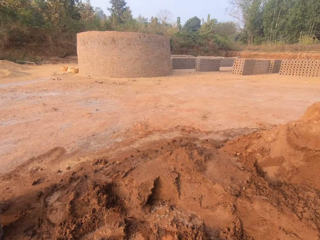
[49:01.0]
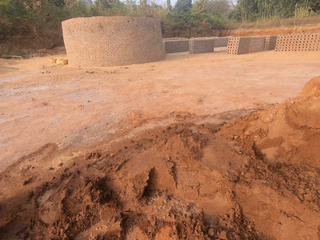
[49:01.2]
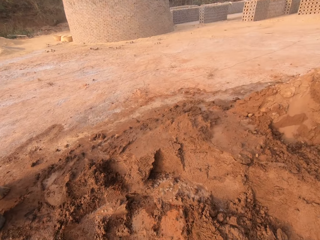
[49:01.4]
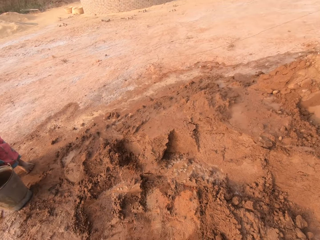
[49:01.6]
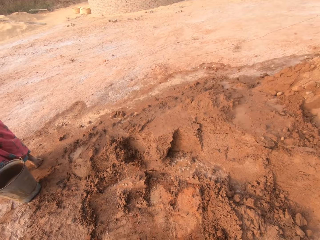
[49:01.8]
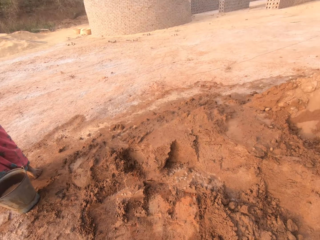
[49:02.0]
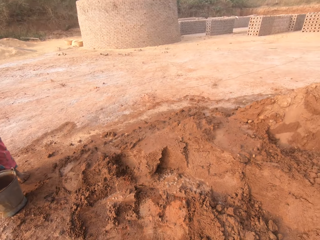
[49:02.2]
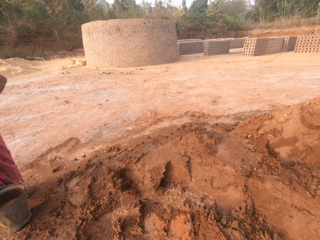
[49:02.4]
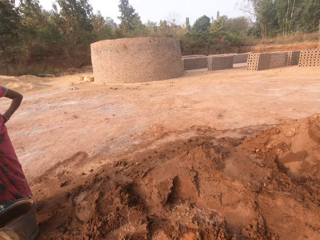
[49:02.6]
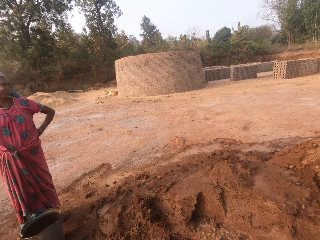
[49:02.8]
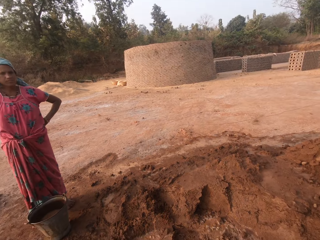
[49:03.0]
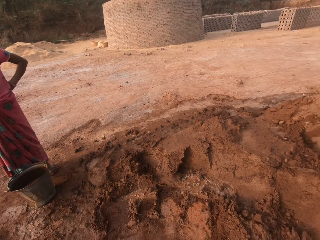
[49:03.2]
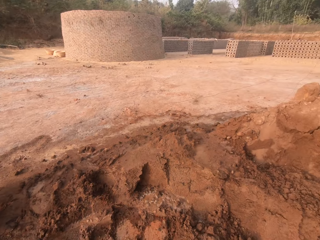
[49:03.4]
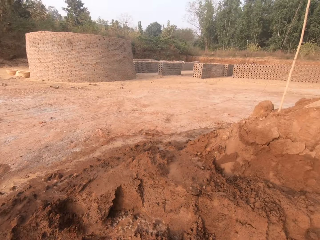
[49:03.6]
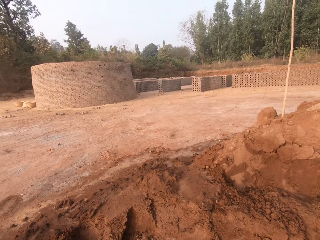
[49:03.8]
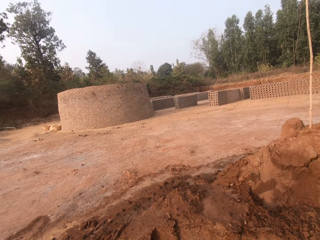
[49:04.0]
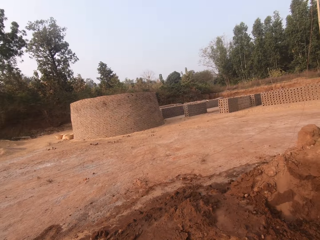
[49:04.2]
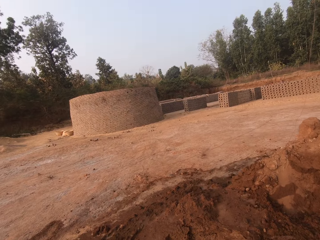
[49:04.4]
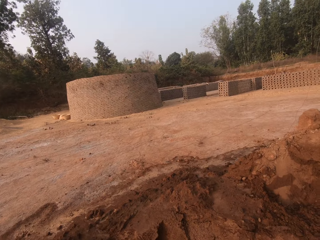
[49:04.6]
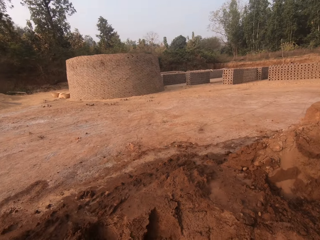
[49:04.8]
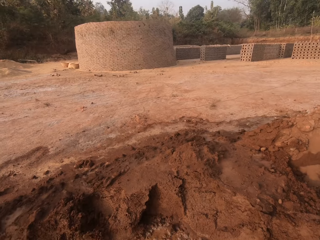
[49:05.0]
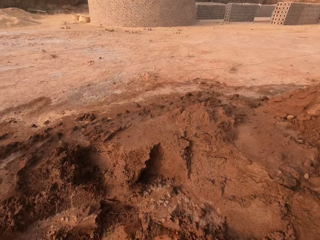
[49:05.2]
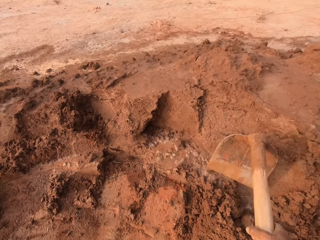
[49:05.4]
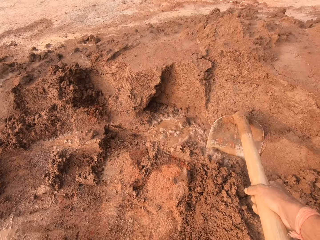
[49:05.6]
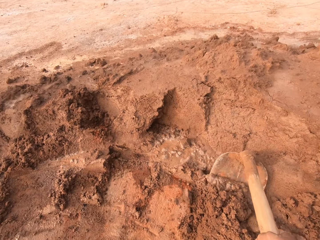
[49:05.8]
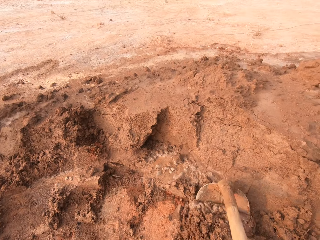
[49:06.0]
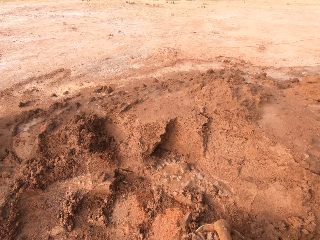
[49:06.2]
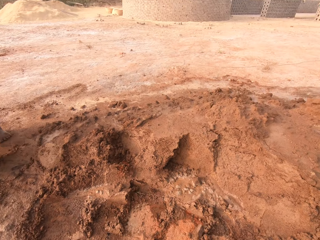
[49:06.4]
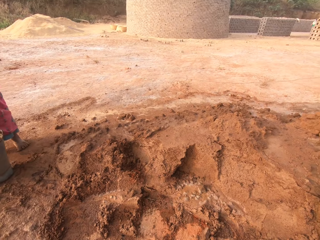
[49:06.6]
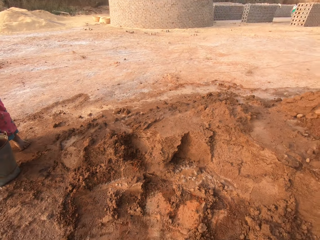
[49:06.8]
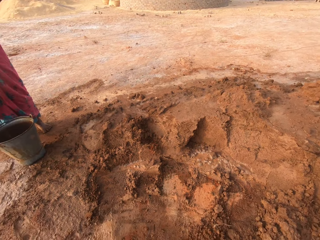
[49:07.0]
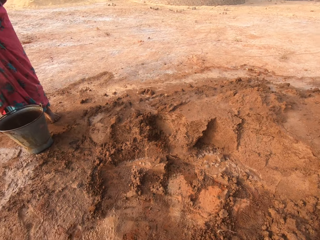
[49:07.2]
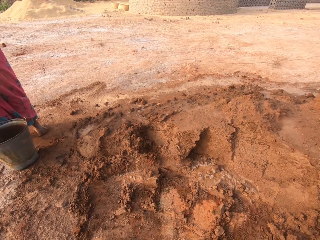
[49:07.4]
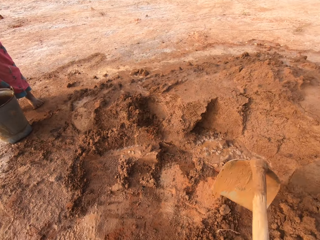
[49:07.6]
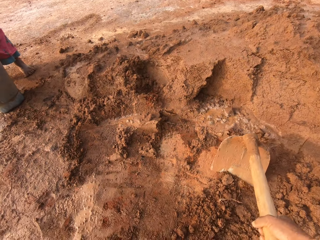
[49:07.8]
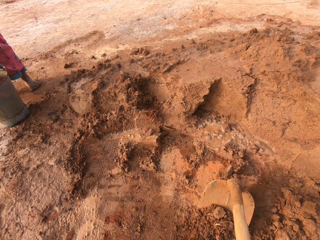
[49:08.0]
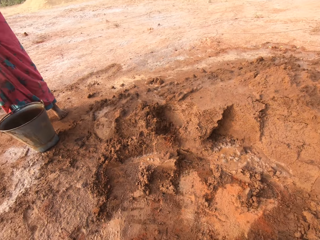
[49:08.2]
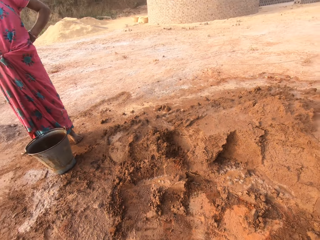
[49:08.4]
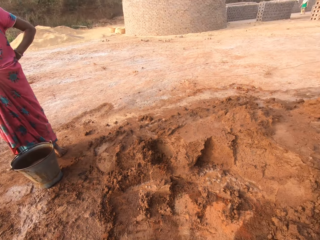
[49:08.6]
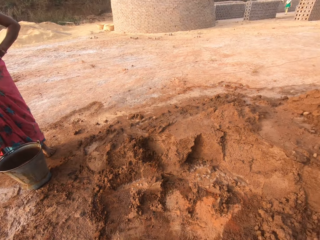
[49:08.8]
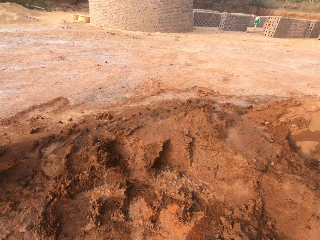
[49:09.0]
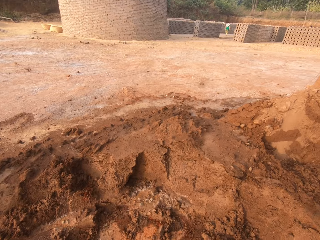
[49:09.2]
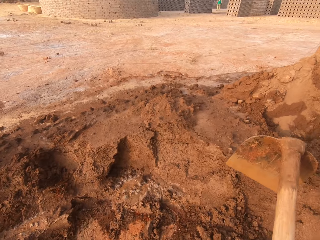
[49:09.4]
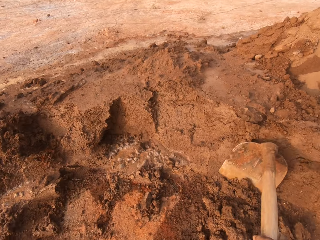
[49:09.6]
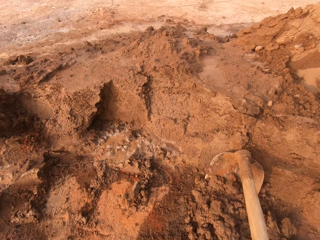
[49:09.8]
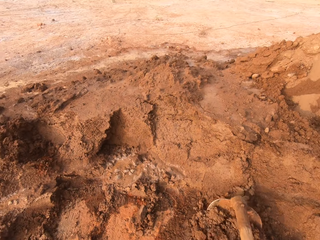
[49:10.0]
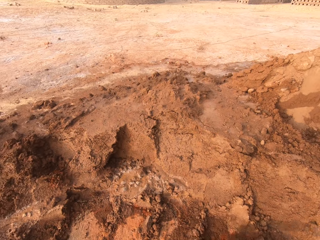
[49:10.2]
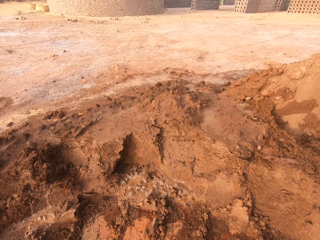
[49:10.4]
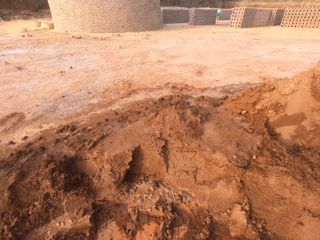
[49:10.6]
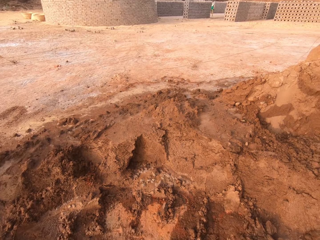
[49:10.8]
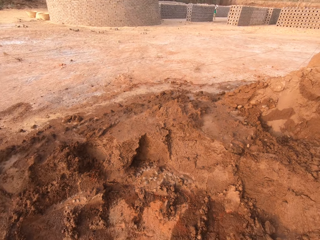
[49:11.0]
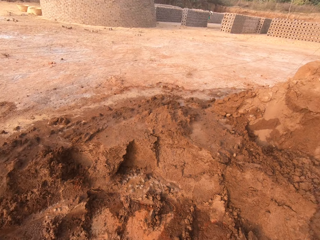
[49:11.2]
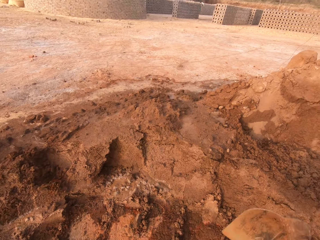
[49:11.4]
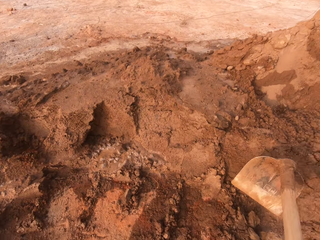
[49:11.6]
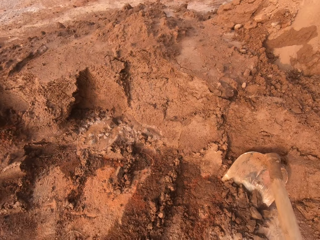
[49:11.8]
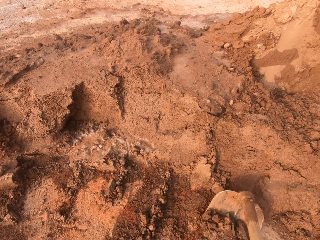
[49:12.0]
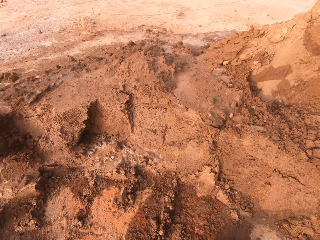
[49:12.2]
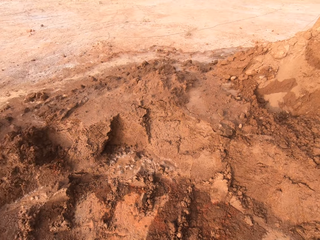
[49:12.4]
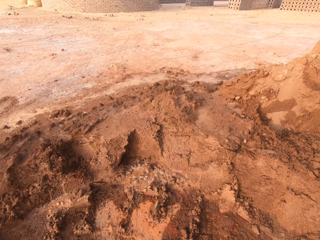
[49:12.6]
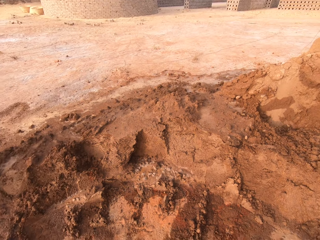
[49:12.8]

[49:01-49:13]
The camera wearer interacts with the woman. He gathers the clay with the hoe in his hands. He pulls soil with the hoe.

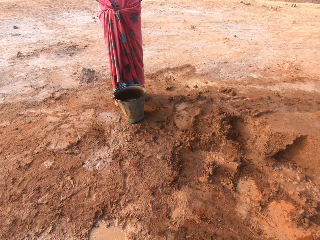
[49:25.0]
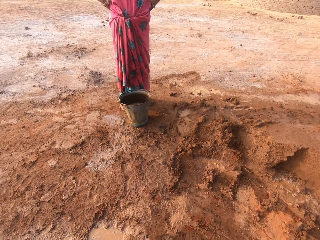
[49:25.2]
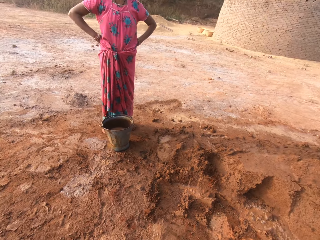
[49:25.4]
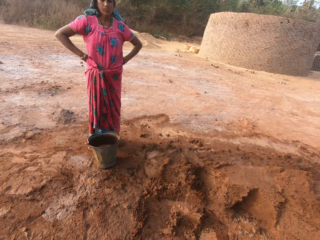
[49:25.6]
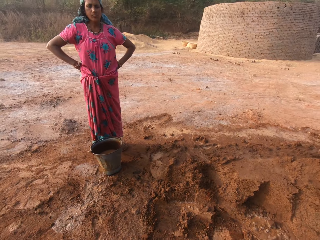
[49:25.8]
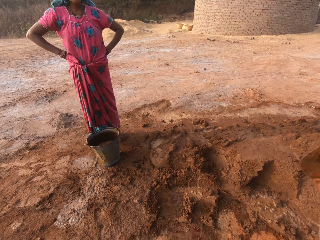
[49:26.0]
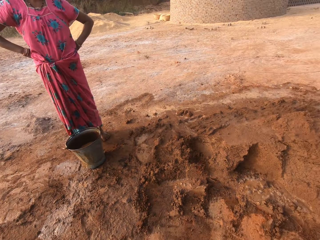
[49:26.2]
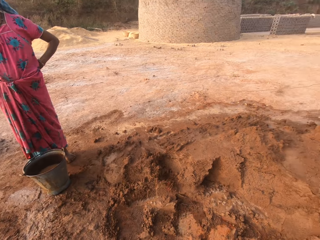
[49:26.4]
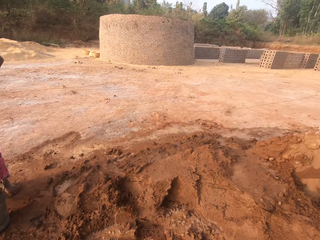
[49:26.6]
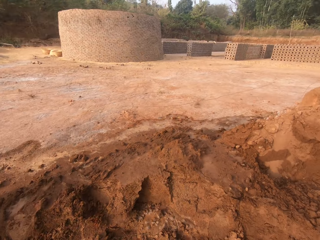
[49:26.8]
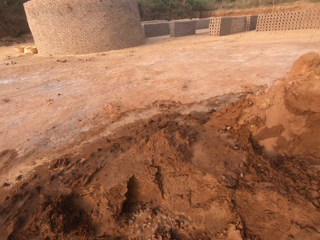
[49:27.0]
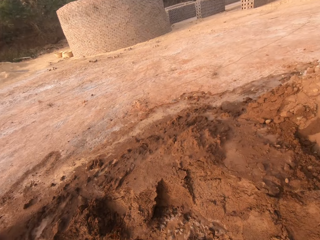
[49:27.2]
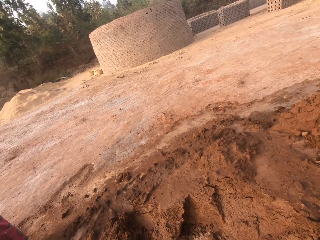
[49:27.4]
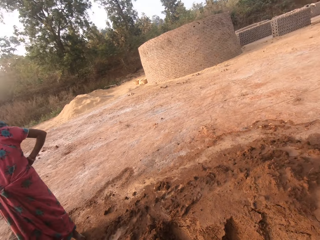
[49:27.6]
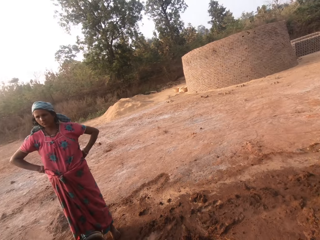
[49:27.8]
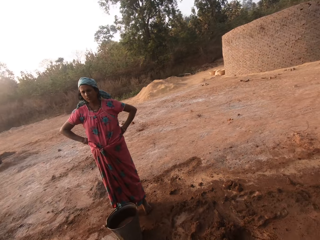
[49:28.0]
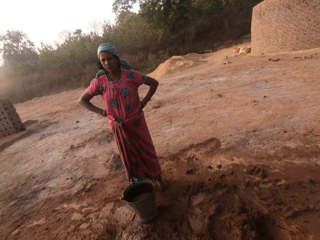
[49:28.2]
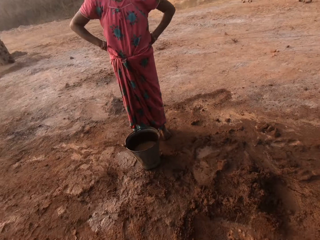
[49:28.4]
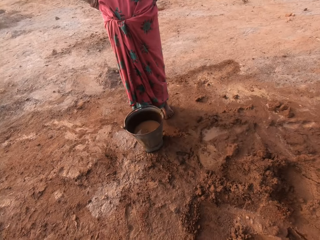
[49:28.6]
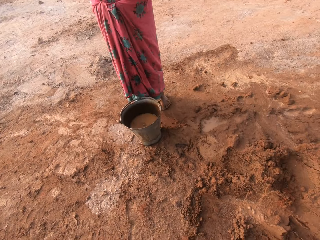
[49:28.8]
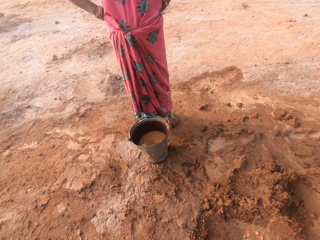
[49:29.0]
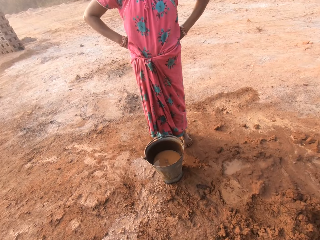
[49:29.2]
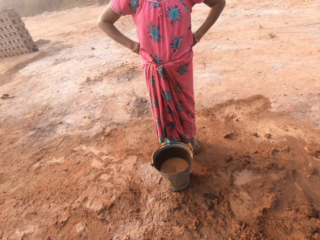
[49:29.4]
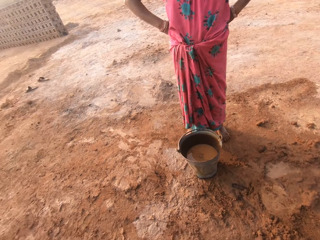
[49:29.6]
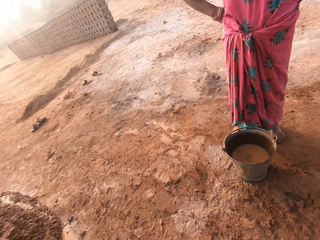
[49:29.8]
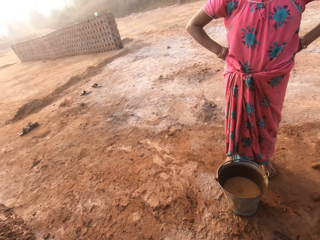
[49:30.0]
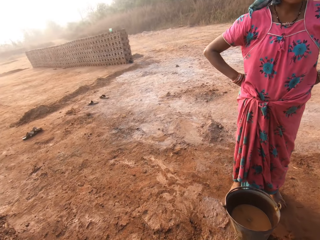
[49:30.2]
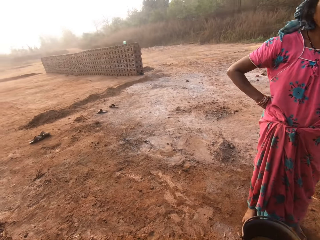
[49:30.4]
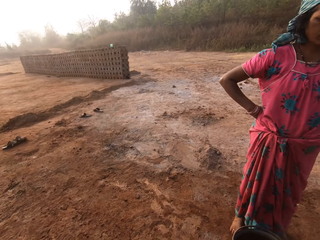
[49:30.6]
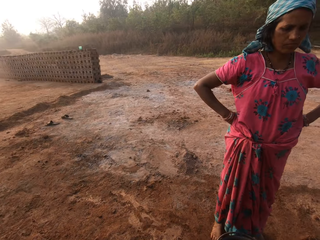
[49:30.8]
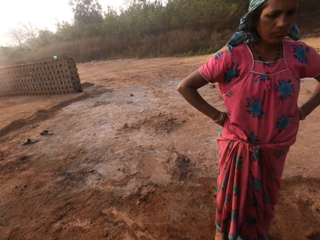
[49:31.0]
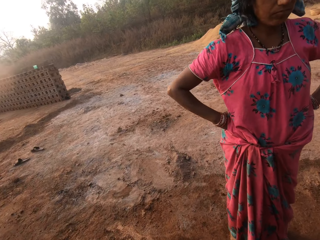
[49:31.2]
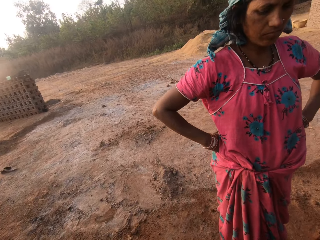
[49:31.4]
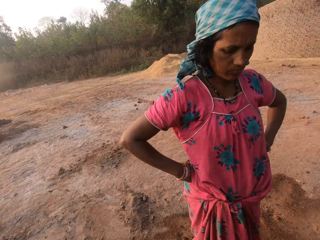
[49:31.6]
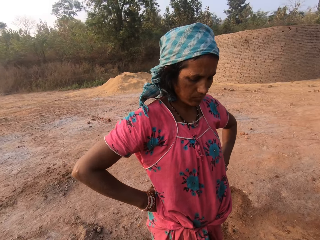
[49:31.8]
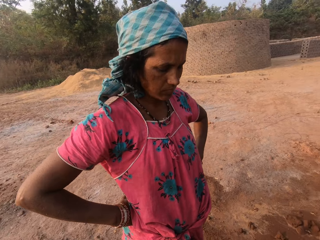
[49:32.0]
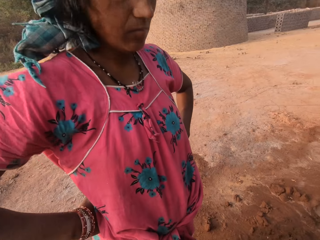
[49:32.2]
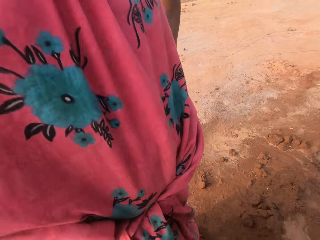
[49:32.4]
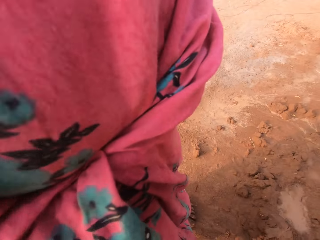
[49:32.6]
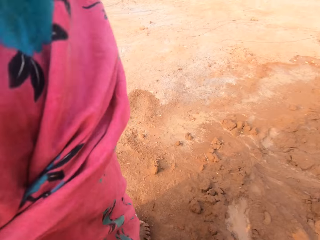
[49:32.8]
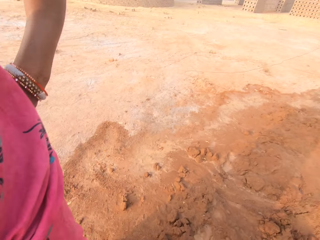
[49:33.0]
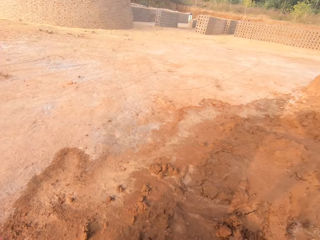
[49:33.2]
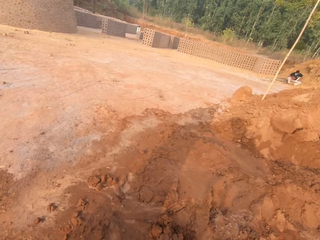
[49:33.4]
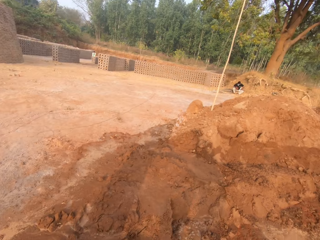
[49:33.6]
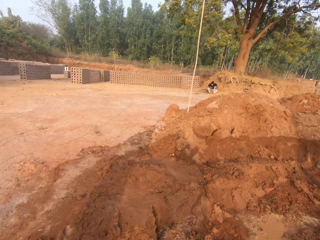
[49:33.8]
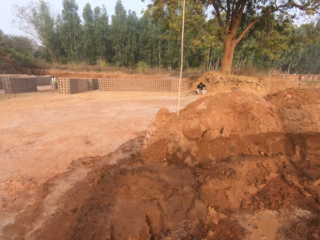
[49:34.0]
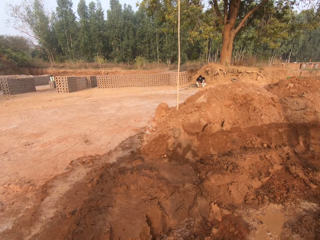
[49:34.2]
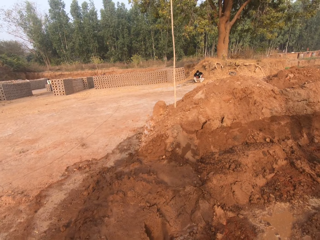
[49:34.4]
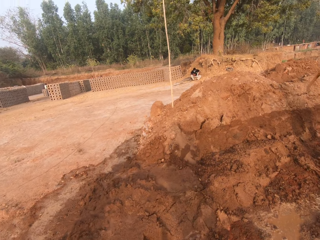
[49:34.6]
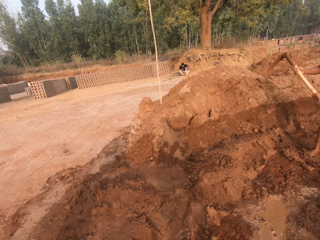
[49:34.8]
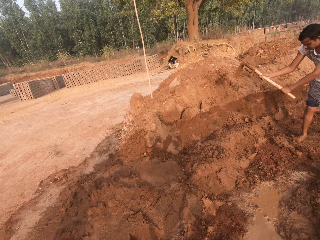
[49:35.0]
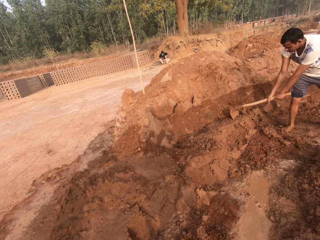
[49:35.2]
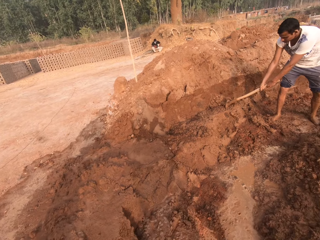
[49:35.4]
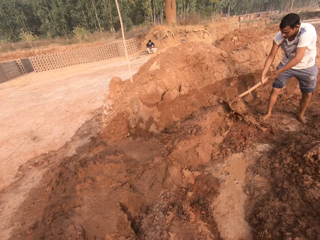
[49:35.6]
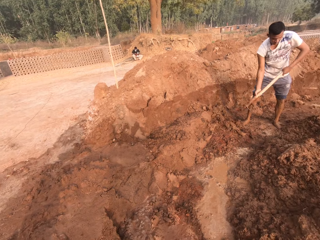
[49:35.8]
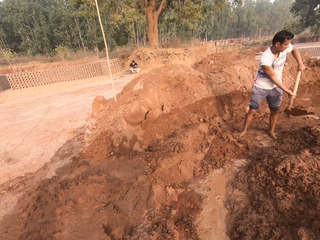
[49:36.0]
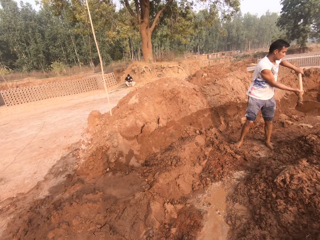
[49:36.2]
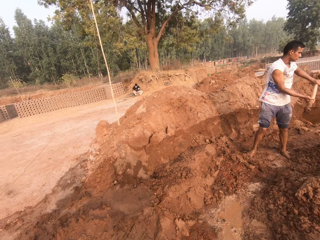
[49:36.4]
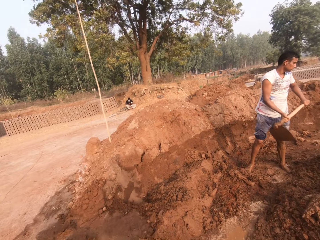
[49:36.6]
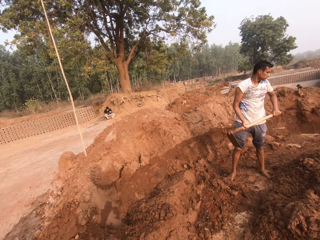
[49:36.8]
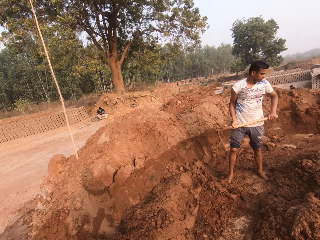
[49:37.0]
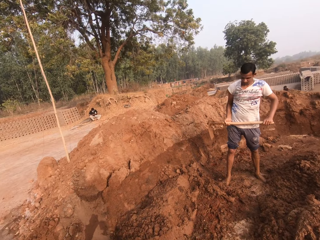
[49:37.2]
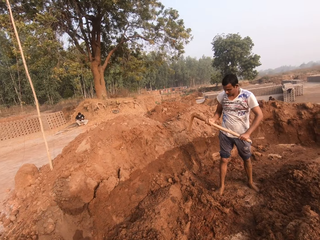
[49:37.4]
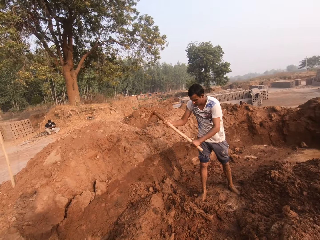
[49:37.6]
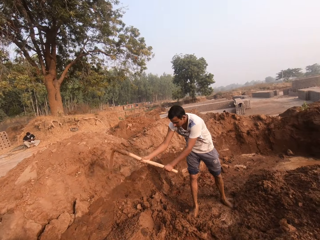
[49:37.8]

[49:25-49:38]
The camera wearer drops the hoe on the floor with his hands. He stands. He interacts with the woman. A man packs the clay with the hoe in his hands. The man pours the clay on the floor with the hoe in his hands.
